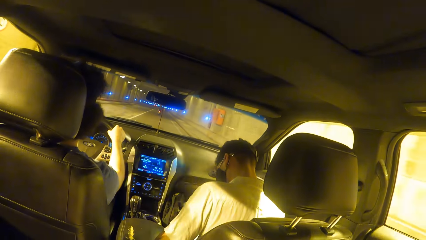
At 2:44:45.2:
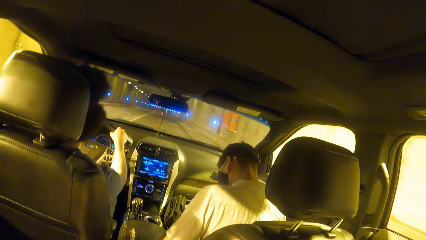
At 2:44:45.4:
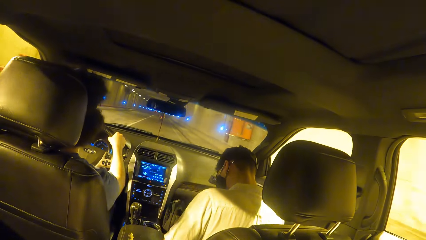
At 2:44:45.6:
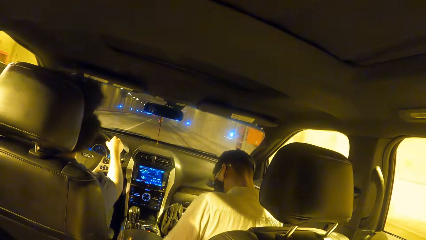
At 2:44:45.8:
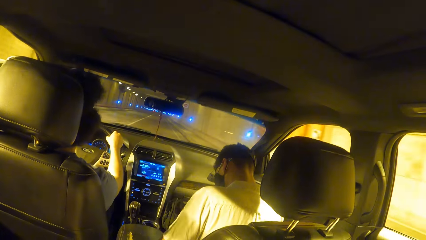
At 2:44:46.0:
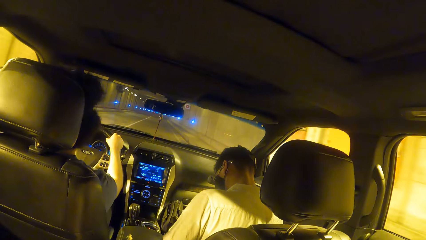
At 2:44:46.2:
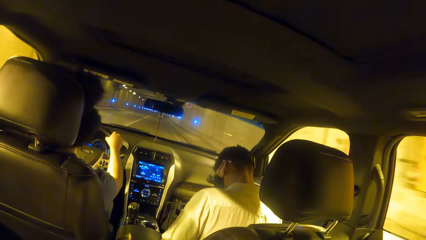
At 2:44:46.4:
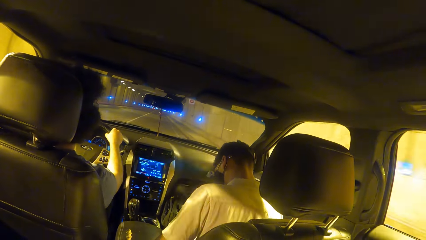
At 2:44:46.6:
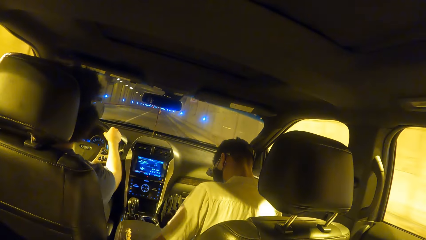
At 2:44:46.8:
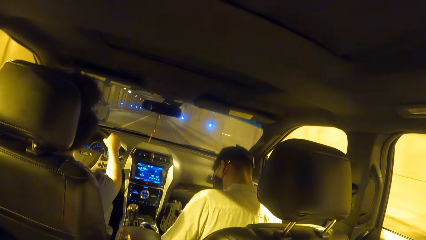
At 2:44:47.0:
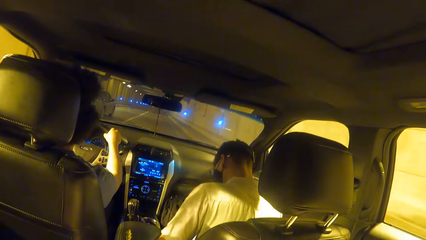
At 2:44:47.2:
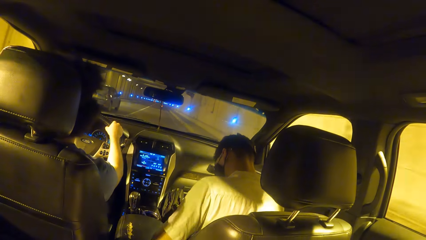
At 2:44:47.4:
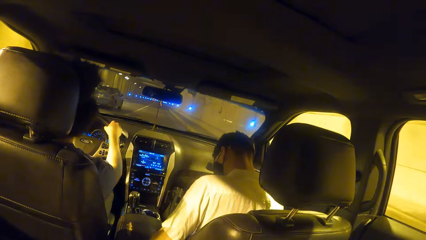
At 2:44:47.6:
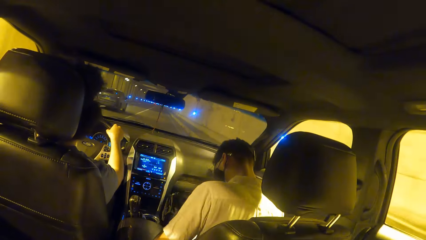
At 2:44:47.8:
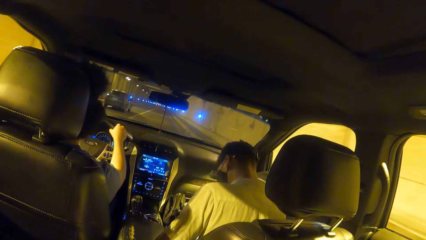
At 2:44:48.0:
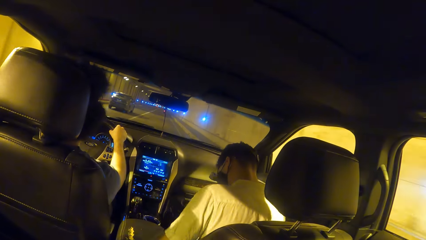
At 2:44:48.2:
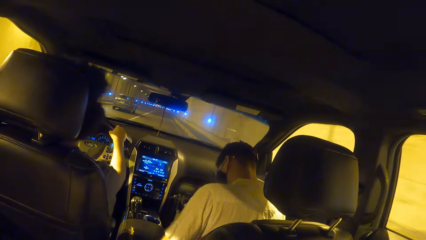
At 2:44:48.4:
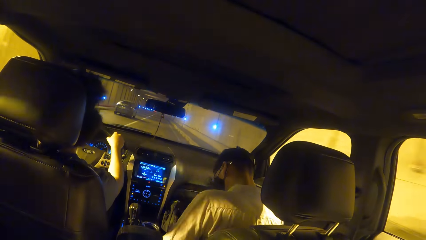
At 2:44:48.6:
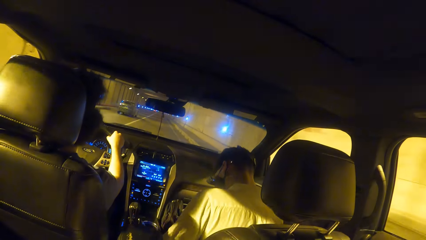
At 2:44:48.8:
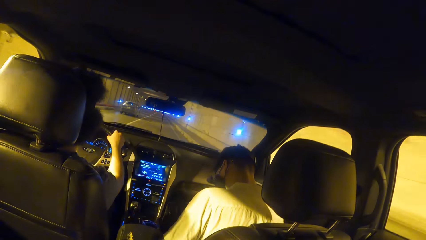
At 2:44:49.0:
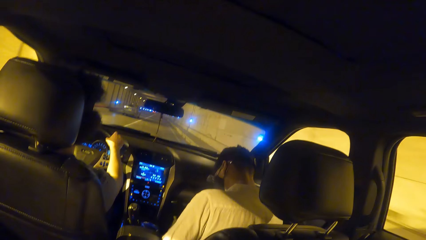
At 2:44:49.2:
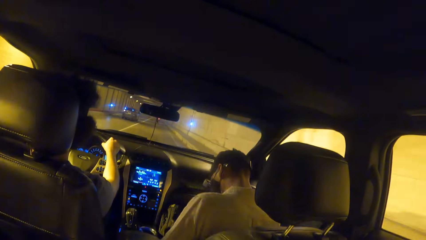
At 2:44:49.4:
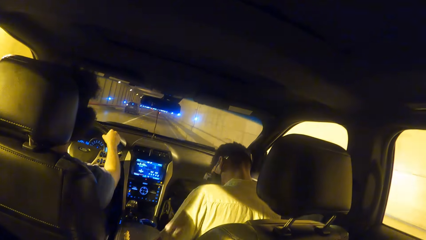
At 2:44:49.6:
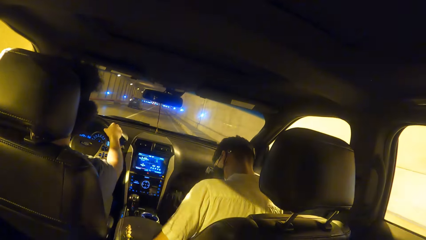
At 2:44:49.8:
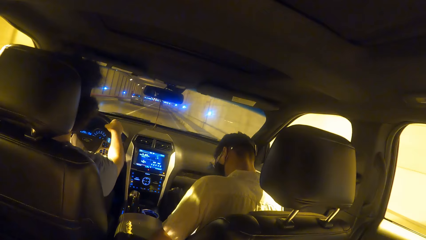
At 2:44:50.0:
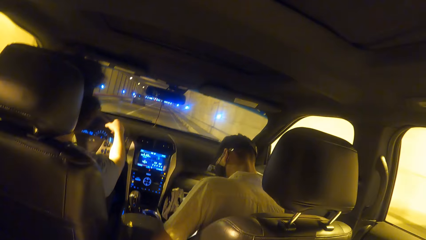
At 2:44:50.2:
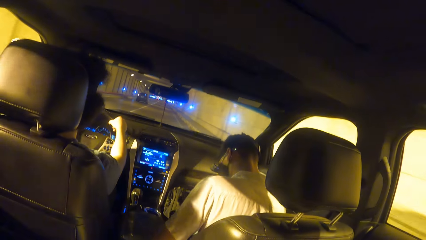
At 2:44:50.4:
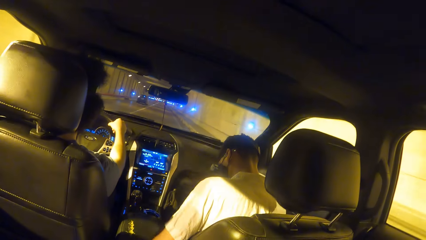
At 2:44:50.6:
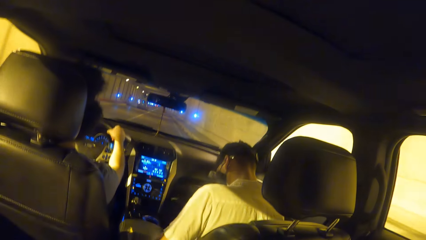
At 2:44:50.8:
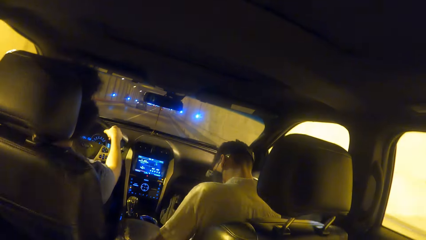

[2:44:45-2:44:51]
A gray car drives past the camera wearer.

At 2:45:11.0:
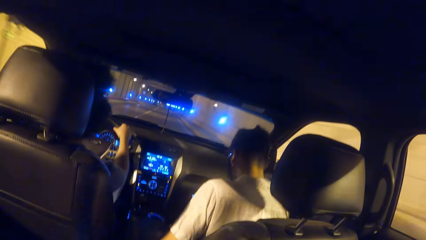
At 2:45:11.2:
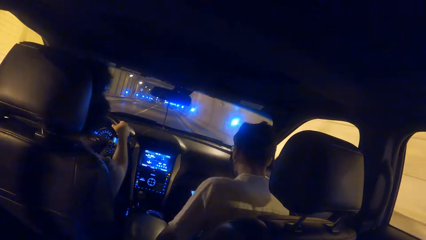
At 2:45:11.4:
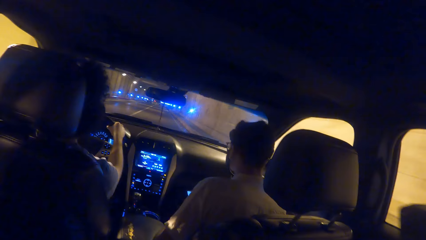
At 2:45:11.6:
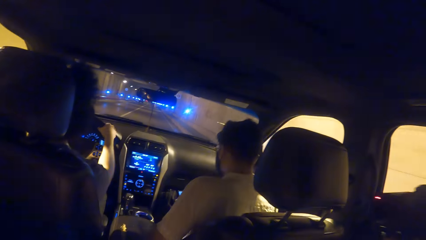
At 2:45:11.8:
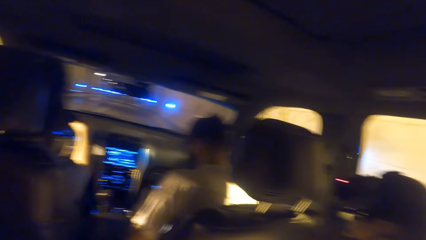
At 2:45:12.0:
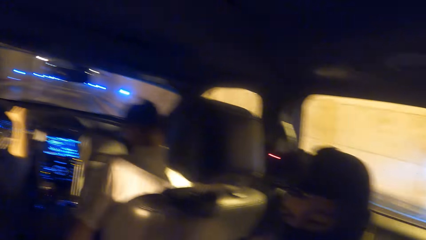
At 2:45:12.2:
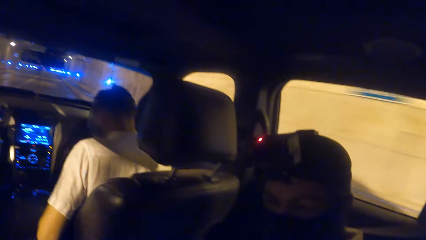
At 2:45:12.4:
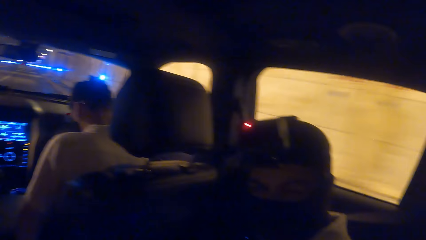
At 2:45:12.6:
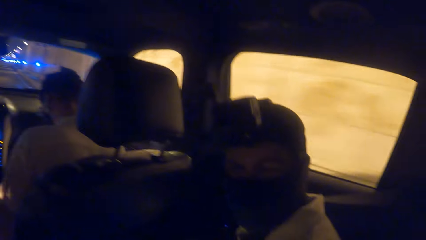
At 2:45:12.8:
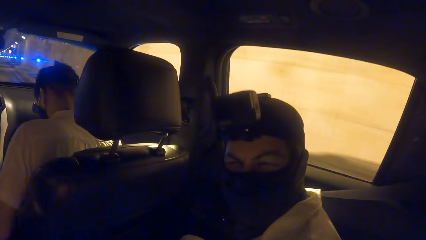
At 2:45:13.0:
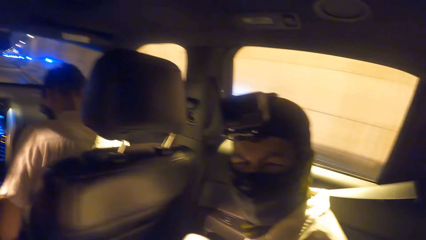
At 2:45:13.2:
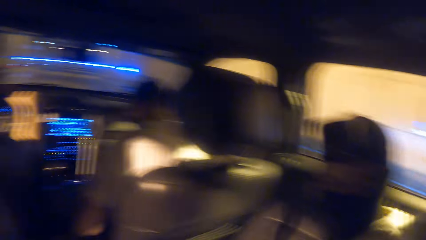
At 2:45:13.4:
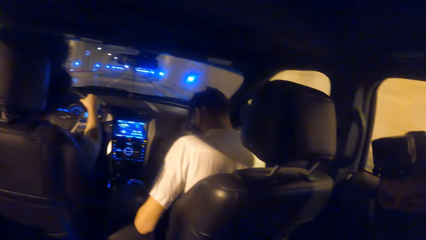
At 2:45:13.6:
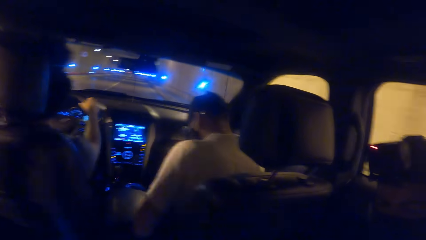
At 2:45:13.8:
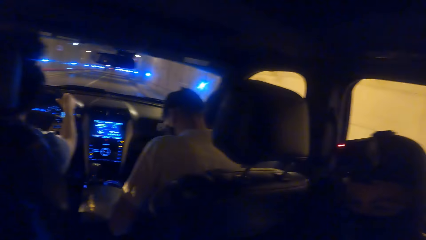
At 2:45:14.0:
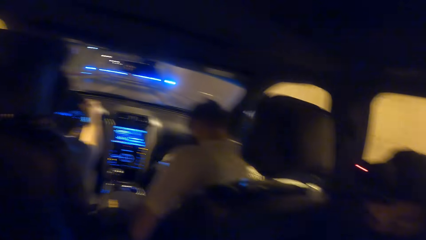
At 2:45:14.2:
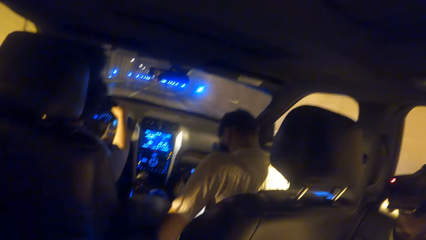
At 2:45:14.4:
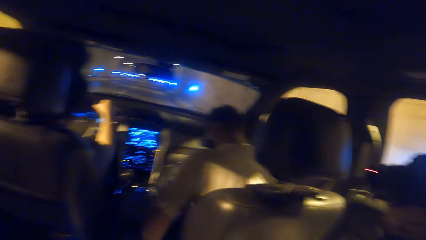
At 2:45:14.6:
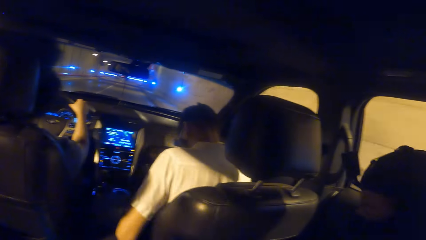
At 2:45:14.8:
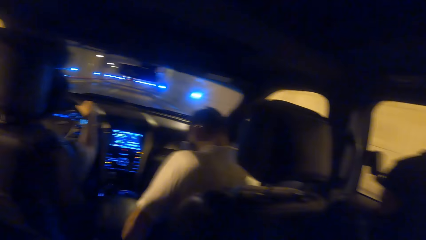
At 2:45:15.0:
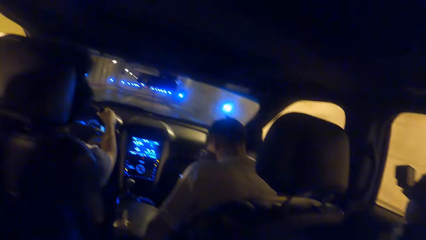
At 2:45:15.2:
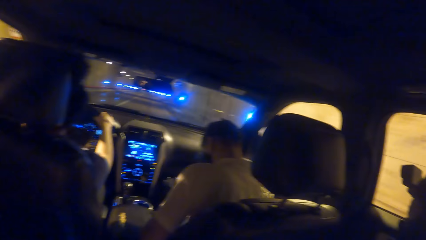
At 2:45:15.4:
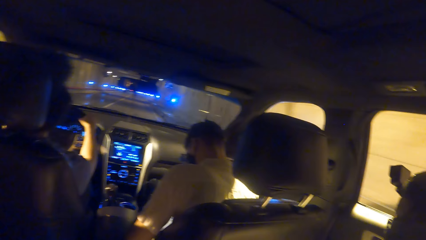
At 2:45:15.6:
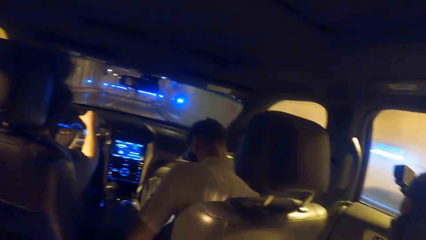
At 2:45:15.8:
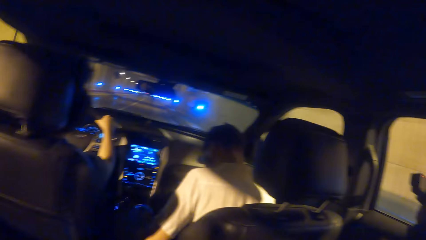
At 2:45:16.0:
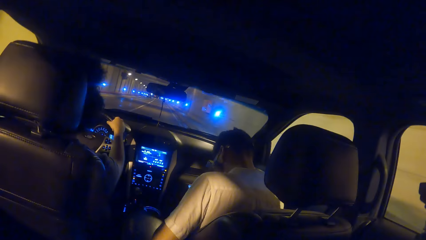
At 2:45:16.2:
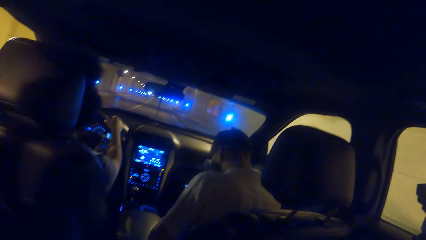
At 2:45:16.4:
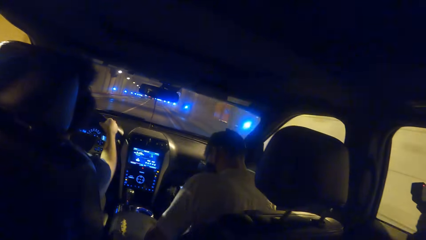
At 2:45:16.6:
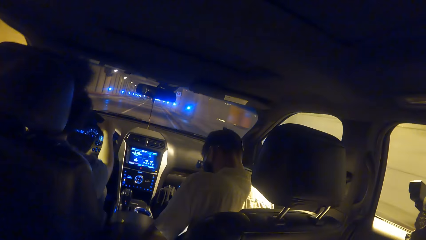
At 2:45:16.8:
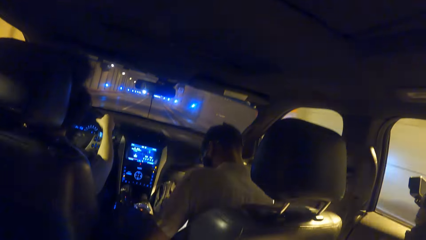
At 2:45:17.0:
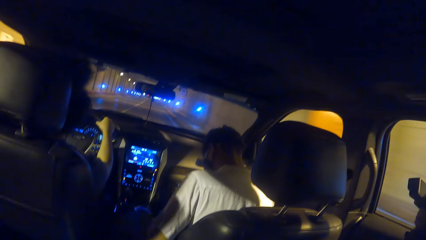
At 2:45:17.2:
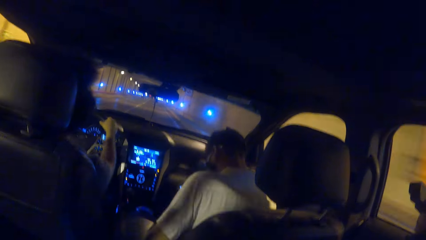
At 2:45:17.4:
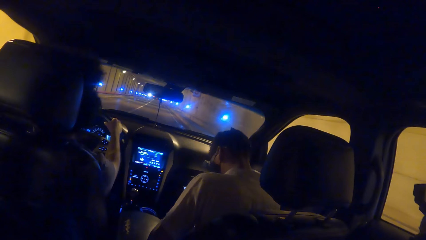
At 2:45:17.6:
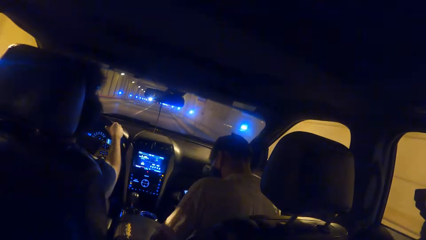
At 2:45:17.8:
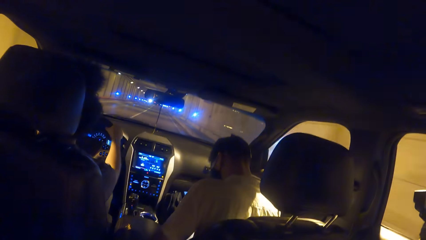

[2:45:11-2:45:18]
The camera wearer converses with a man. They interact with the man.

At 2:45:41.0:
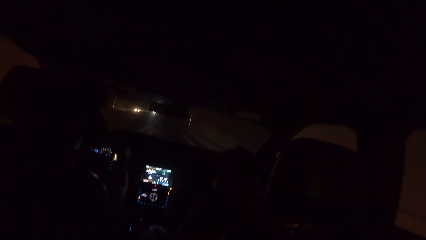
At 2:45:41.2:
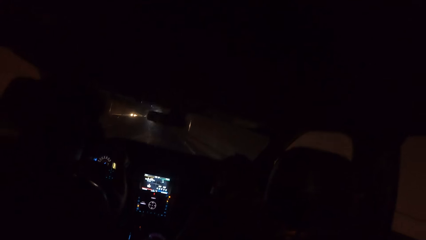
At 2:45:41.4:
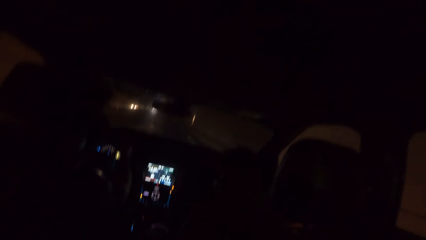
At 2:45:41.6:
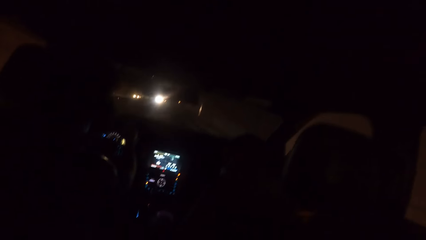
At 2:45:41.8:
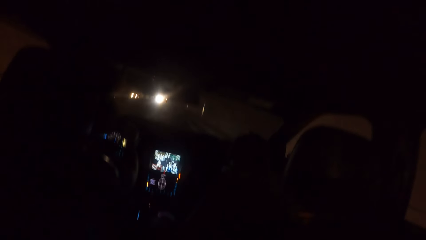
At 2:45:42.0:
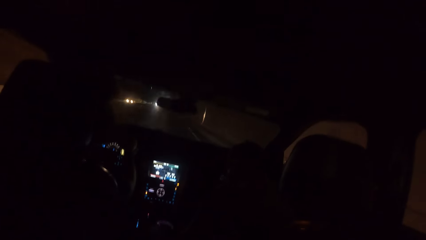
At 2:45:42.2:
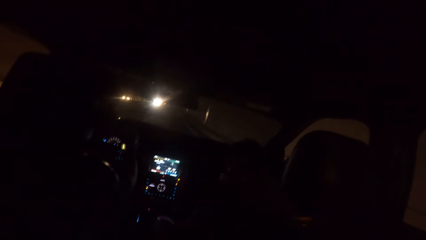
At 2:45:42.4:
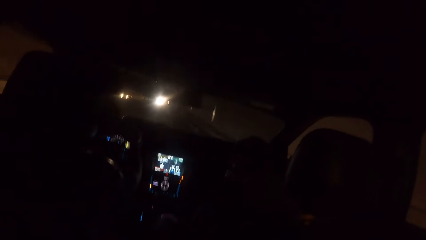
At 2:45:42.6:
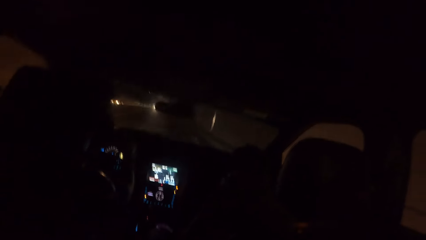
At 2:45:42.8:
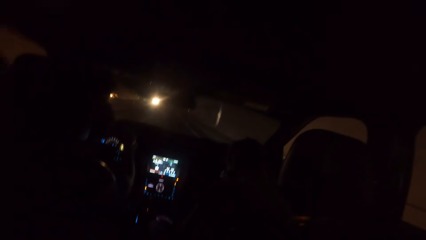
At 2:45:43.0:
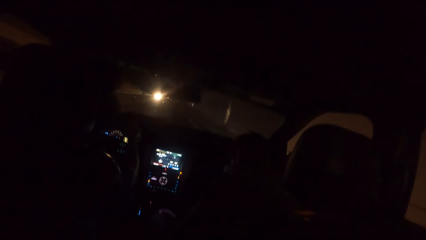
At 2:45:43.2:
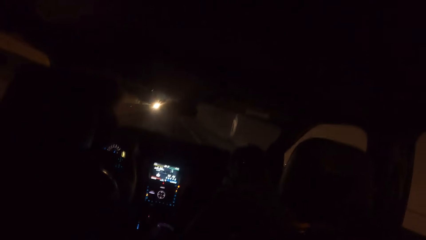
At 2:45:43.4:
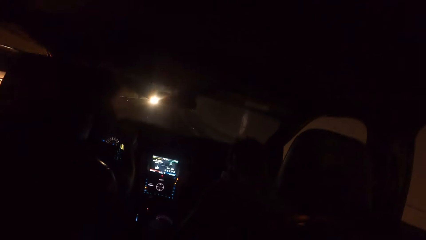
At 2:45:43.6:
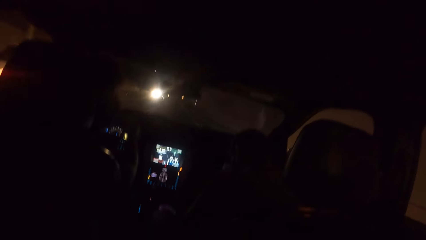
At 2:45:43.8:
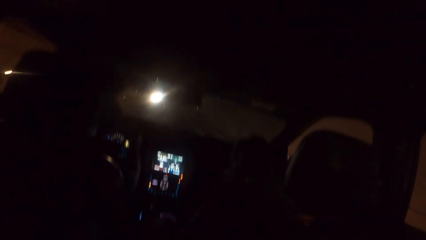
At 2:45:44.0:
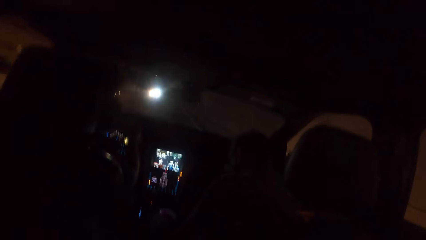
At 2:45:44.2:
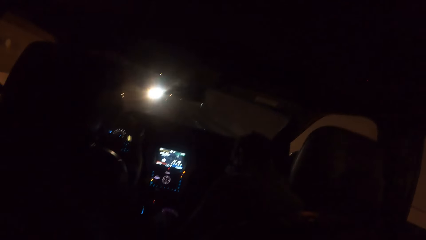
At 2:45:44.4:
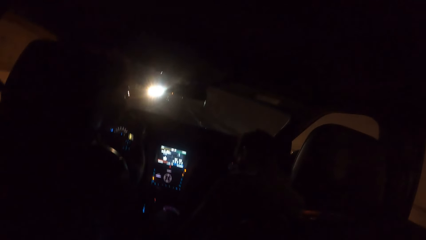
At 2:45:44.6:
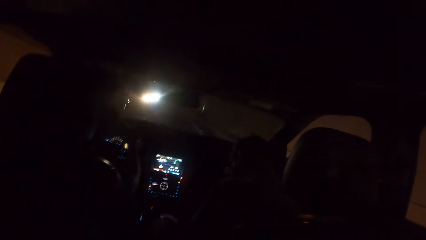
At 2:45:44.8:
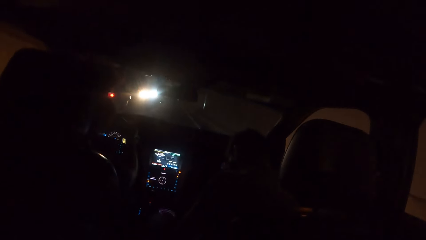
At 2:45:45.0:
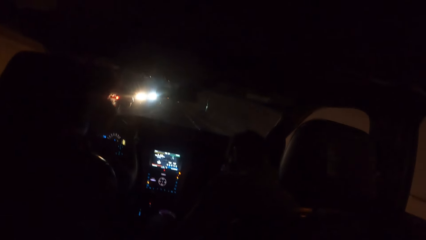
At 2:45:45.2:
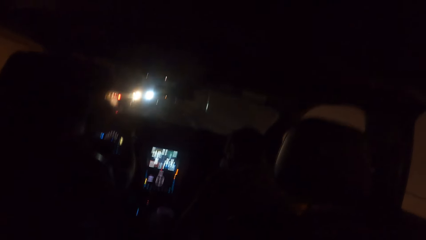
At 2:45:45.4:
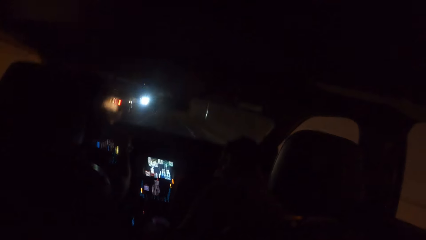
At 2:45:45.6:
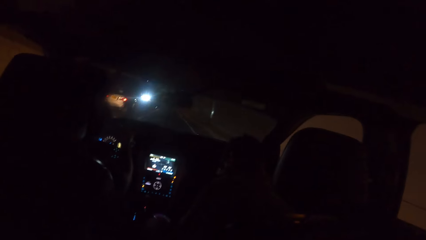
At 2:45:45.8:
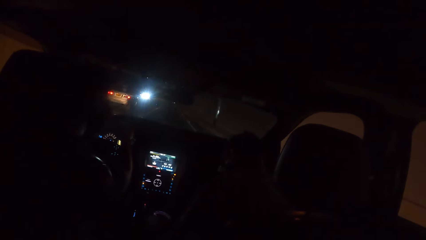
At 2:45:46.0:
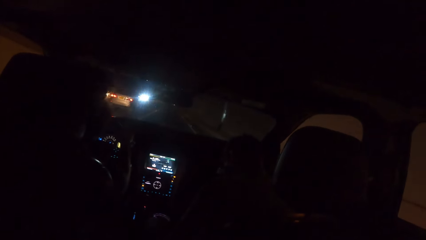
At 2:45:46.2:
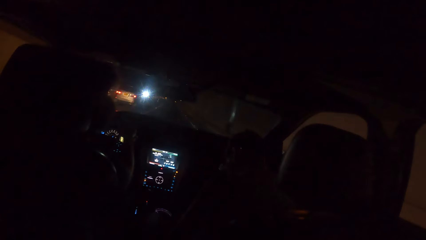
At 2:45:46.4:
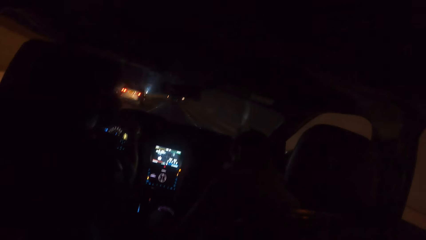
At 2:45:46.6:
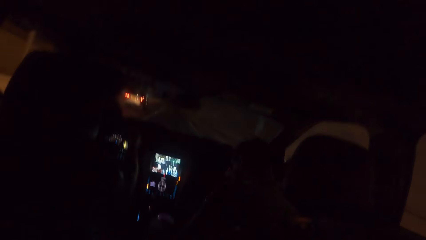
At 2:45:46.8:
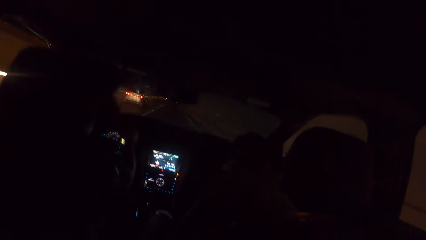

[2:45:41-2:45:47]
A gray car drives past the camera wearer.
